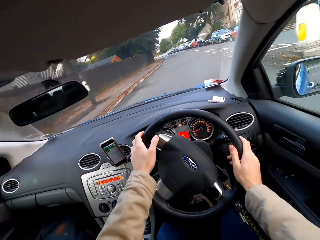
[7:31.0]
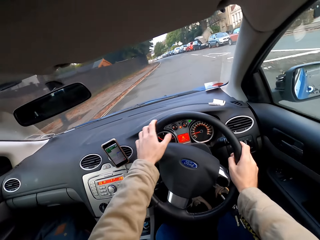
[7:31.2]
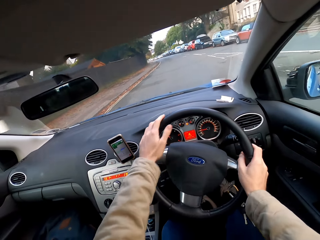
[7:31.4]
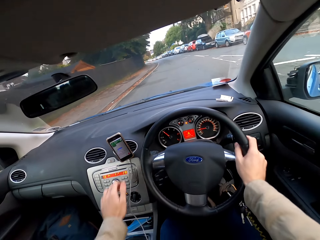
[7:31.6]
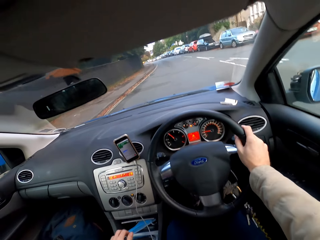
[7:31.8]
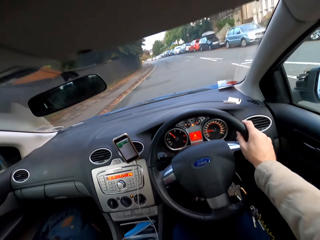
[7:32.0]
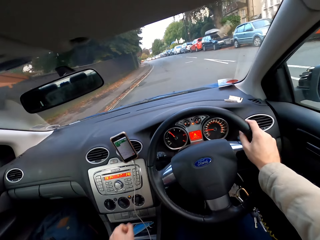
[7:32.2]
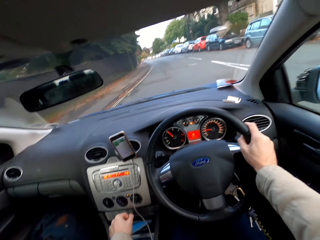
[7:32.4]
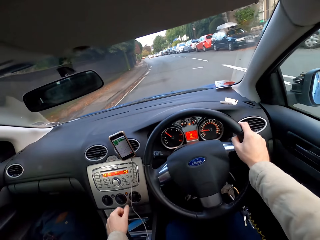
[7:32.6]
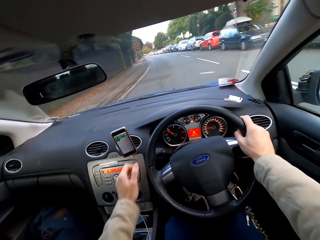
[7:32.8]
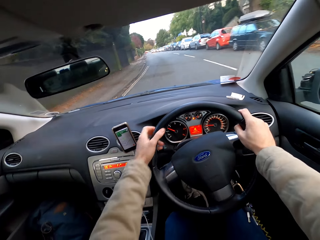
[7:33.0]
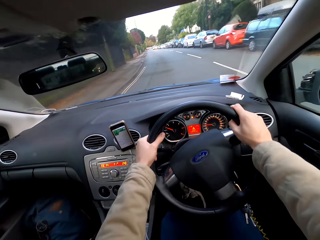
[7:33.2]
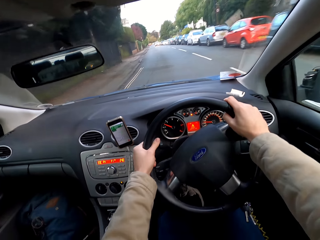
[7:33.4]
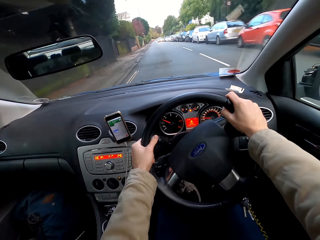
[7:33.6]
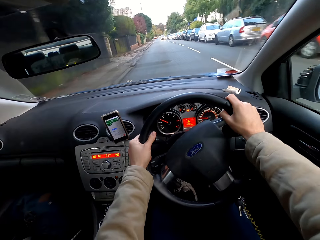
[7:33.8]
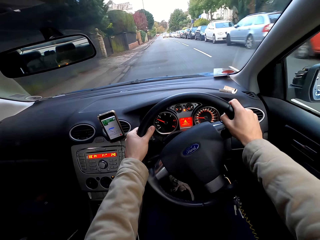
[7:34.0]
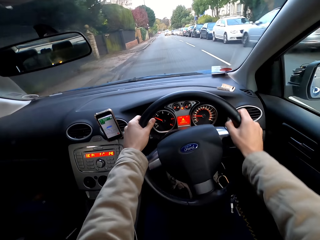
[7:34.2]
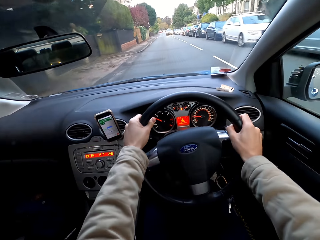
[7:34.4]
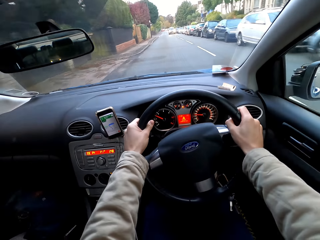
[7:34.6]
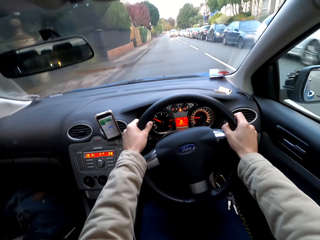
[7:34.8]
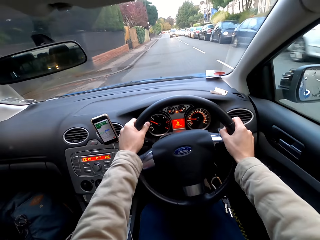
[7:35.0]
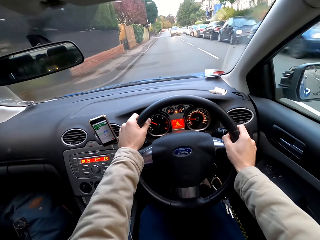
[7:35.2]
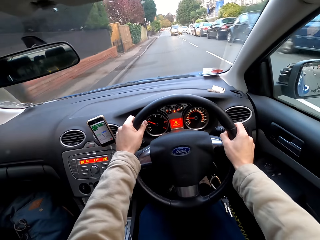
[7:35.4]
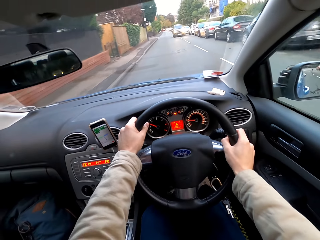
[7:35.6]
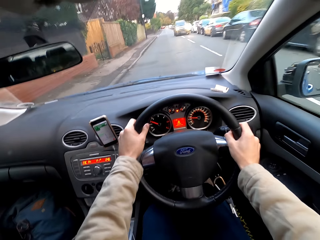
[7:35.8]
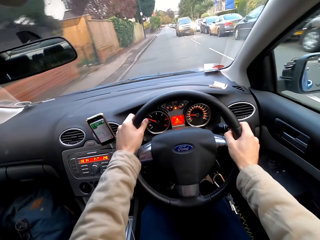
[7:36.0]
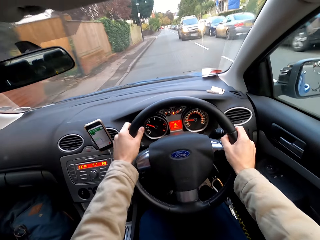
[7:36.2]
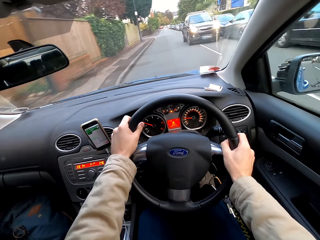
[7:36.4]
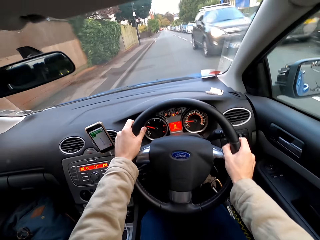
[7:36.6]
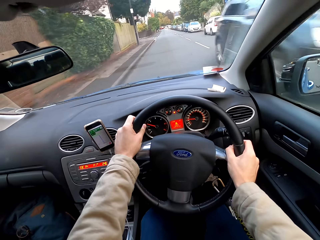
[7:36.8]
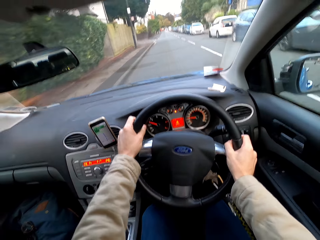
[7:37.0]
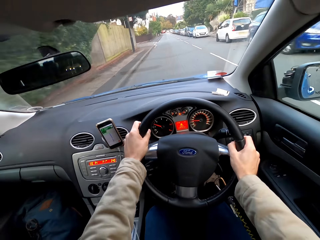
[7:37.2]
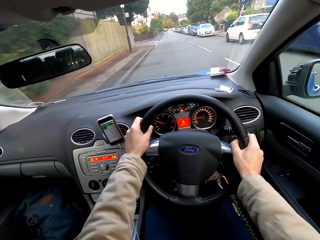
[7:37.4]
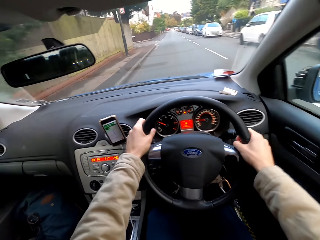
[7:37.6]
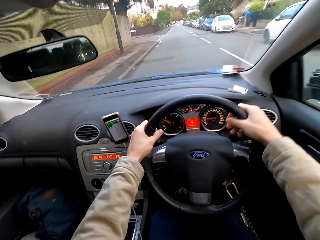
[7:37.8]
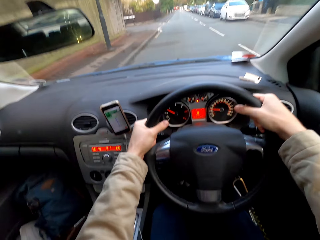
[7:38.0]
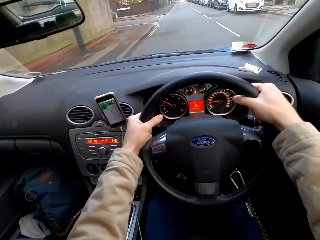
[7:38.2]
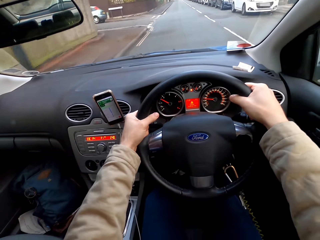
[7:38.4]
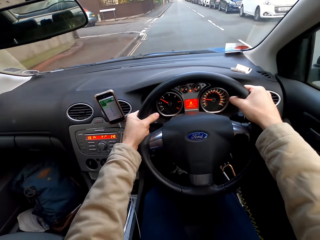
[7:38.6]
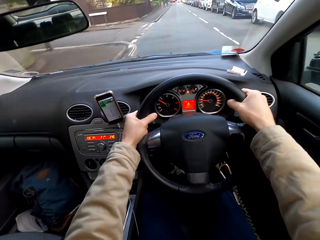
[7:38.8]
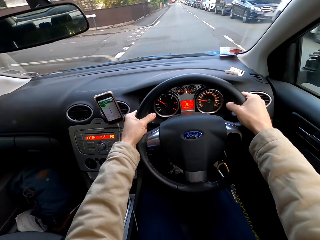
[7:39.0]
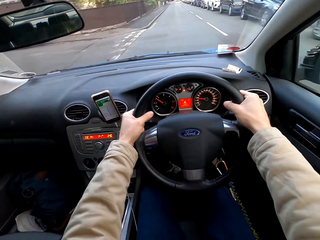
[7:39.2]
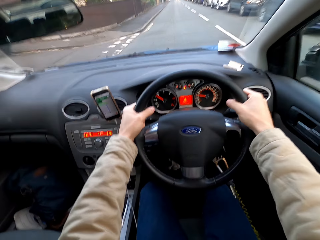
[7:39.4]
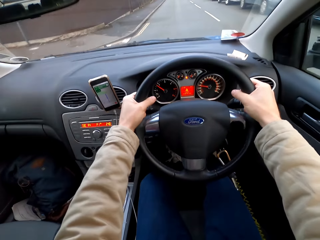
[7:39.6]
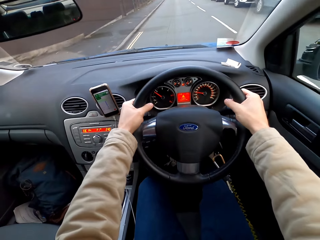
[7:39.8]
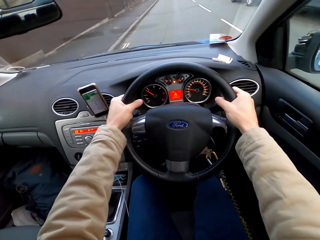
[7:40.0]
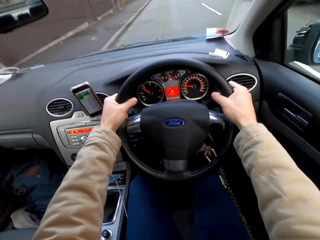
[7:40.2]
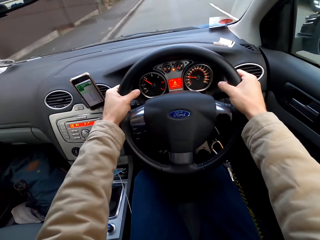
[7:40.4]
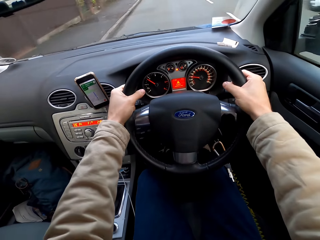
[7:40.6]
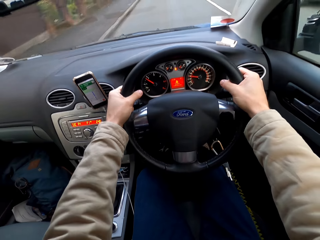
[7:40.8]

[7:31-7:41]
A car drives past the camera wearer.

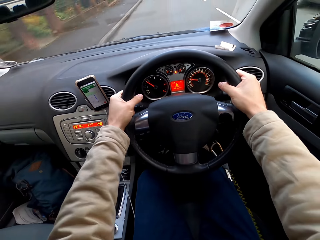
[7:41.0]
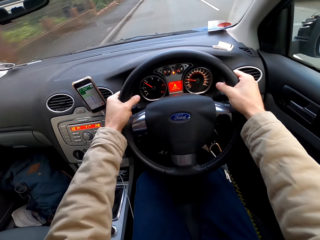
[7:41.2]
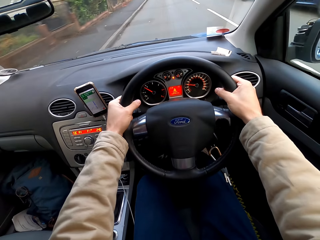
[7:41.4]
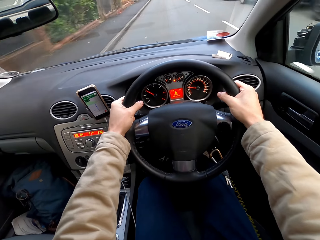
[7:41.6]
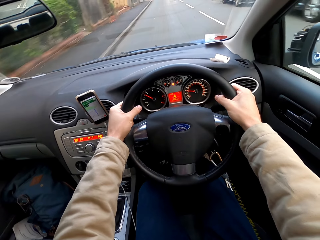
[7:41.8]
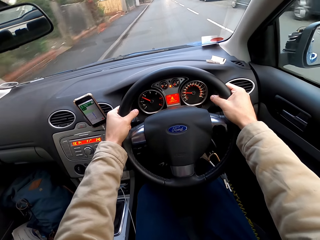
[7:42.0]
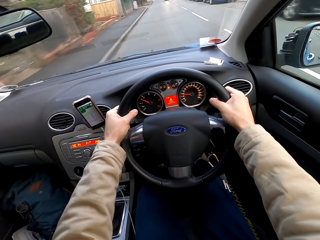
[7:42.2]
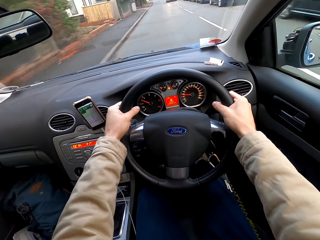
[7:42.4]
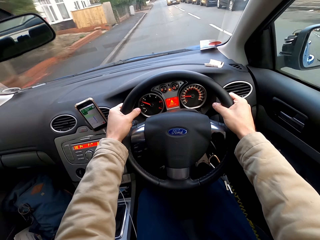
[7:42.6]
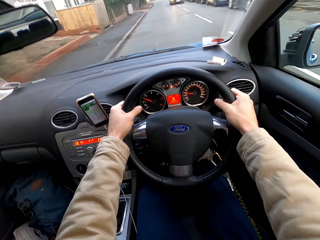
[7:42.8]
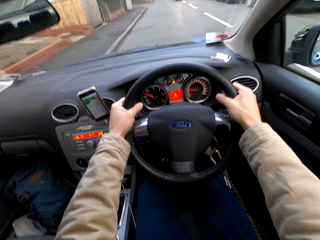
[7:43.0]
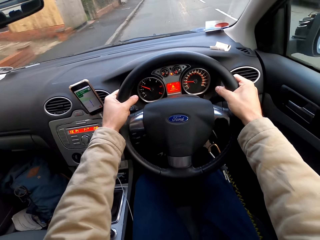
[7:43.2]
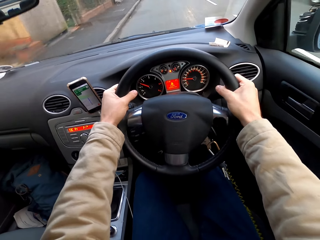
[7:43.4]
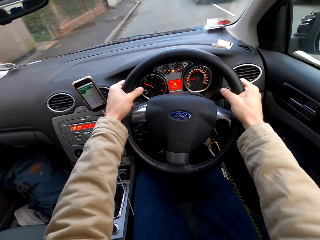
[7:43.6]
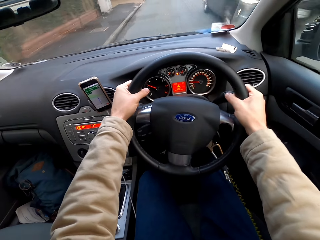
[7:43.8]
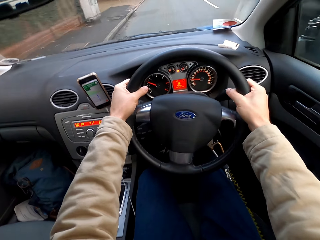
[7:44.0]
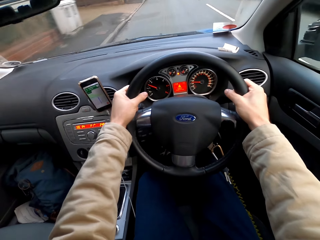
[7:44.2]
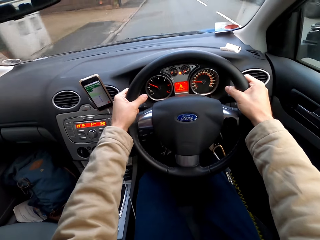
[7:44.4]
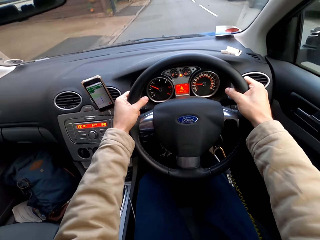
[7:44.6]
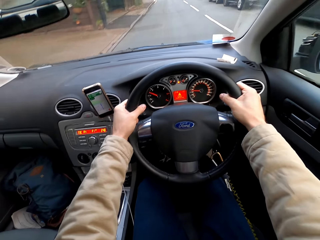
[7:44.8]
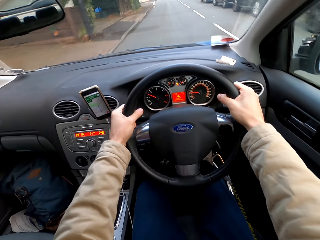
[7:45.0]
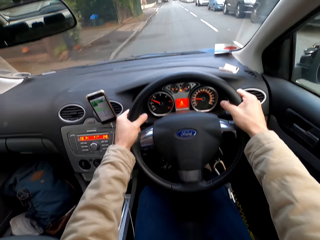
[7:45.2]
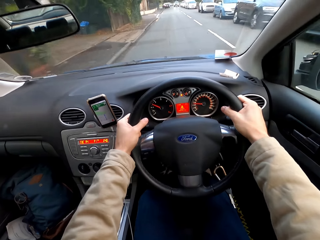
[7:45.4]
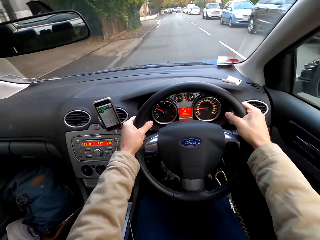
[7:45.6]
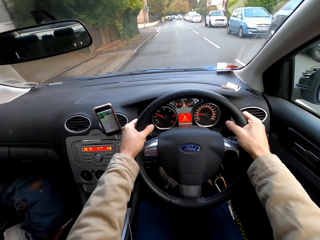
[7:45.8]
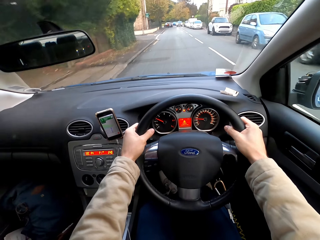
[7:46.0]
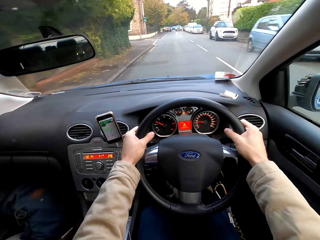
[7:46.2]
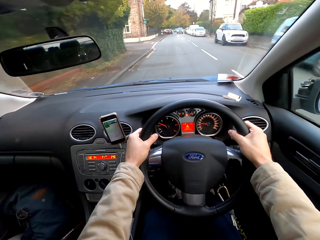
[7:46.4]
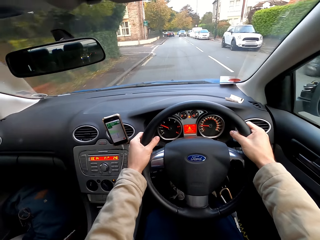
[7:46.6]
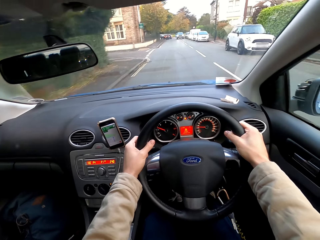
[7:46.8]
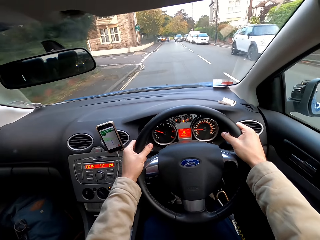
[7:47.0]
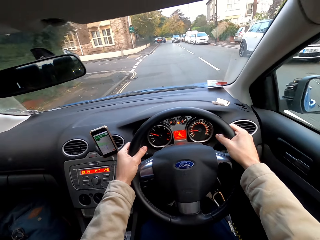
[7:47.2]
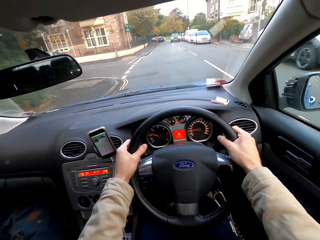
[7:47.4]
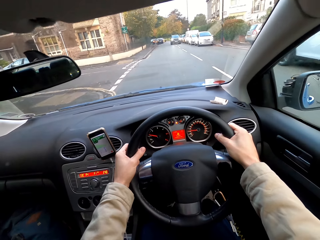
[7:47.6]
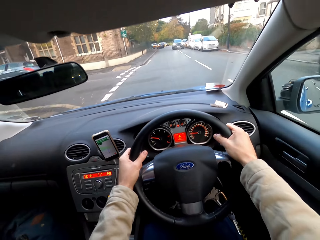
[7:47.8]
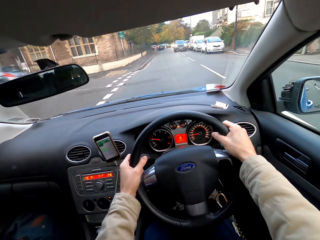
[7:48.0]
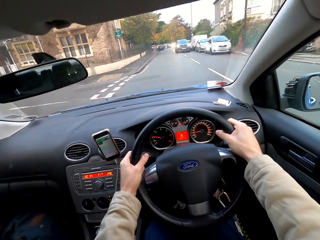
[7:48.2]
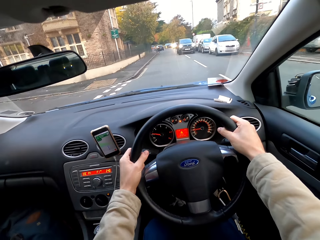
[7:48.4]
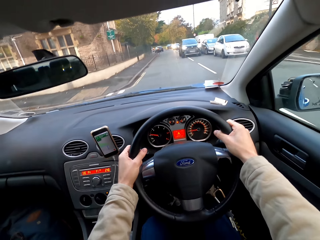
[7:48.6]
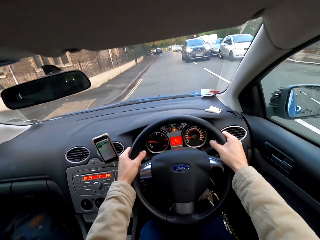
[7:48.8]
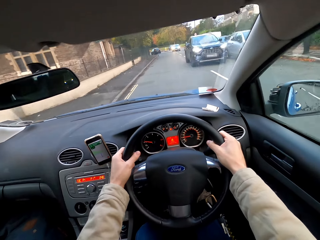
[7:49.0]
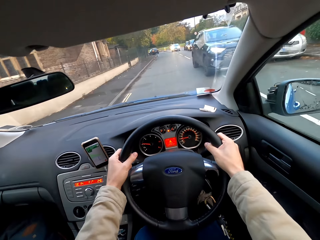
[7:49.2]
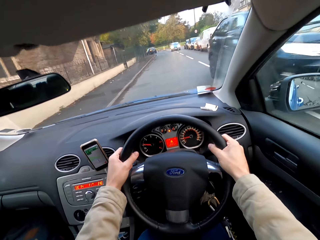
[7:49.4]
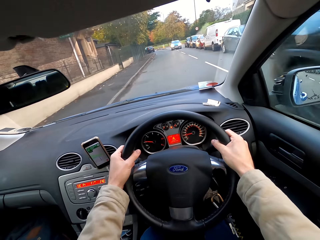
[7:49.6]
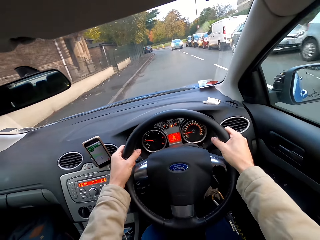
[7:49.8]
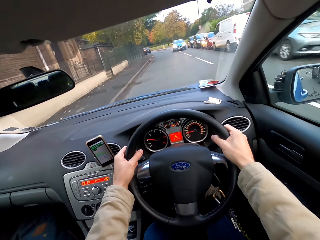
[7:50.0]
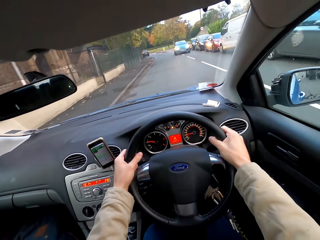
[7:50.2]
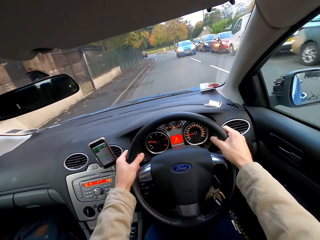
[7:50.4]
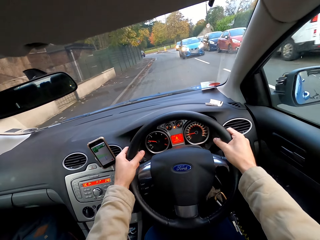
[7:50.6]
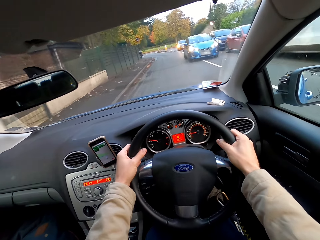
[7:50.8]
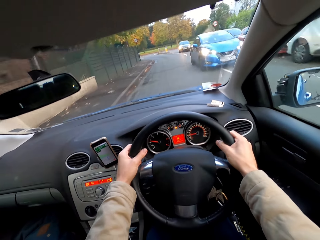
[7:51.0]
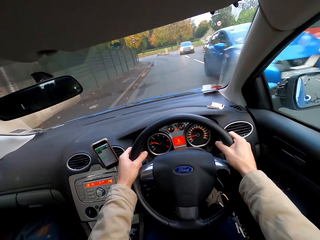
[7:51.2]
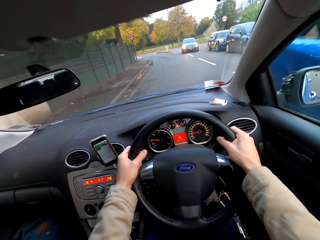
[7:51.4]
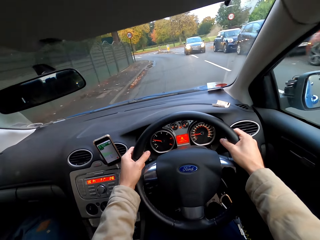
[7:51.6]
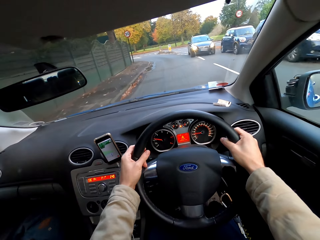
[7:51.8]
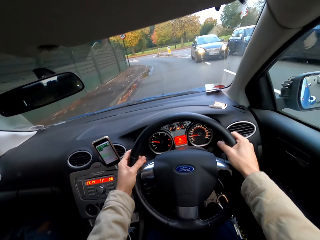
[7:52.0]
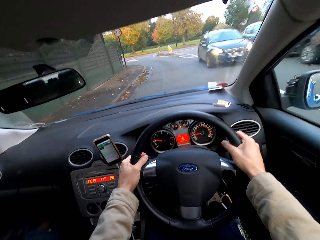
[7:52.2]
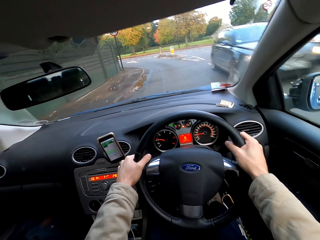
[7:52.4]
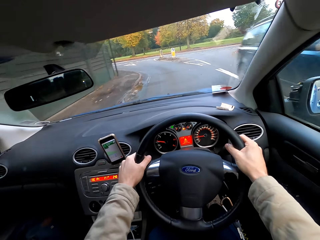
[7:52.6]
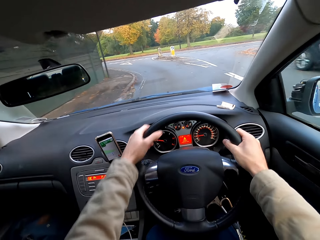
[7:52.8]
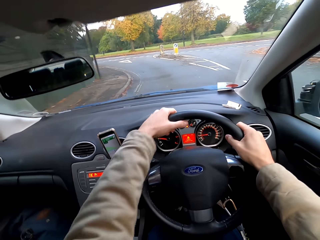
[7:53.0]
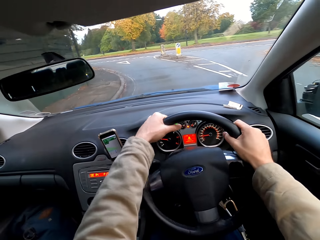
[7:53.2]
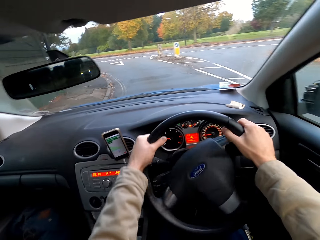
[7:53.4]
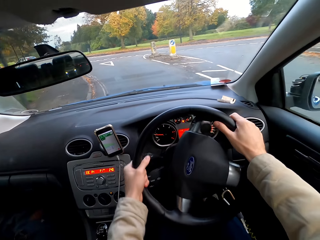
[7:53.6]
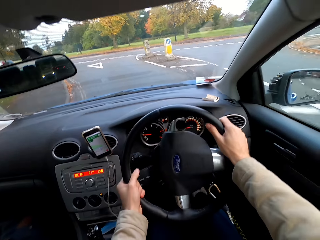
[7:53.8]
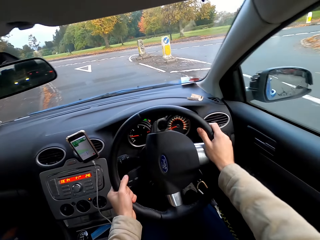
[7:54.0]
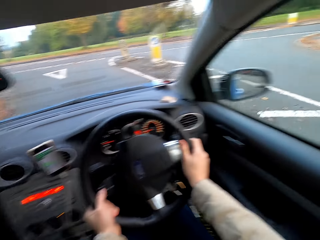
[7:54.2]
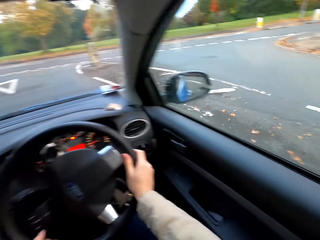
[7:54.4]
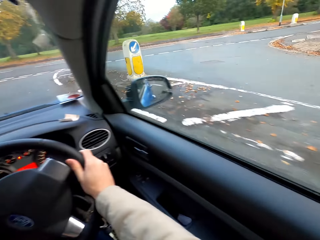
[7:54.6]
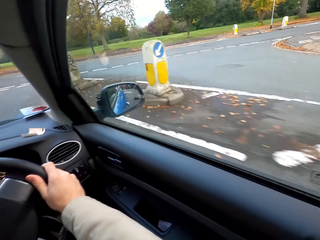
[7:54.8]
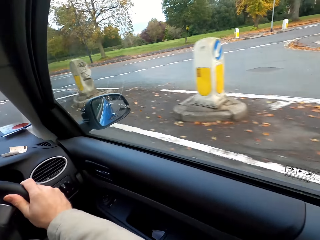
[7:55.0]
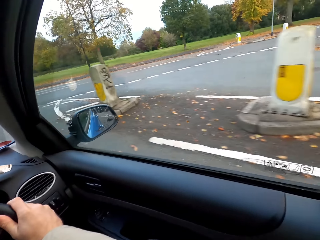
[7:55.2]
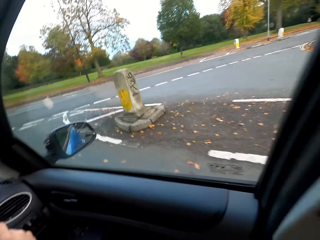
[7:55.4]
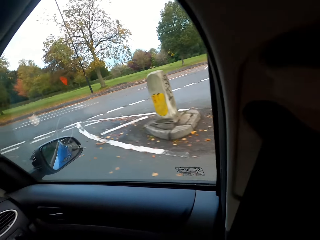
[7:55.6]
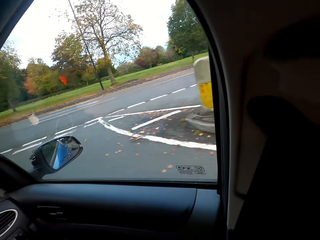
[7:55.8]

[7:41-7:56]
A car drives past the camera wearer. The camera wearer drives the car on the road with both hands past several vehicles.
